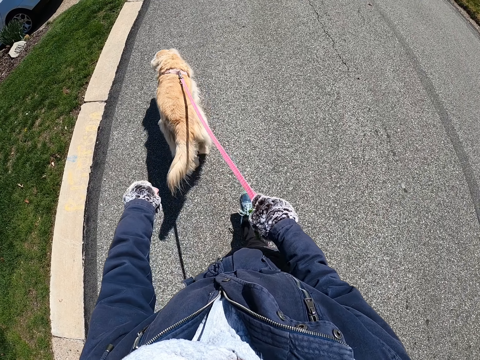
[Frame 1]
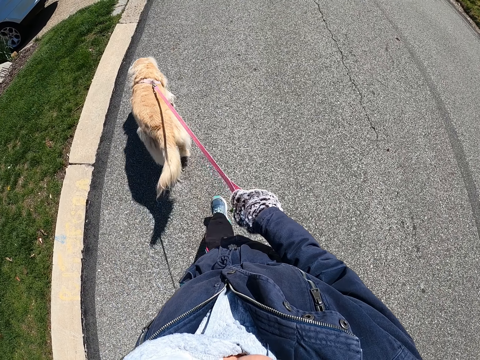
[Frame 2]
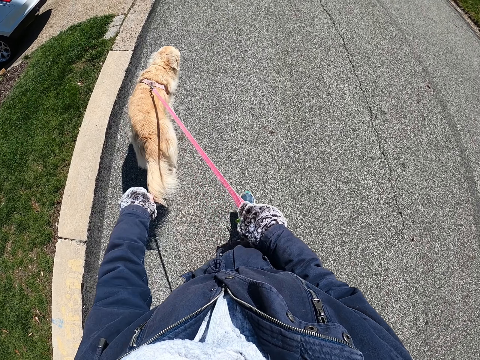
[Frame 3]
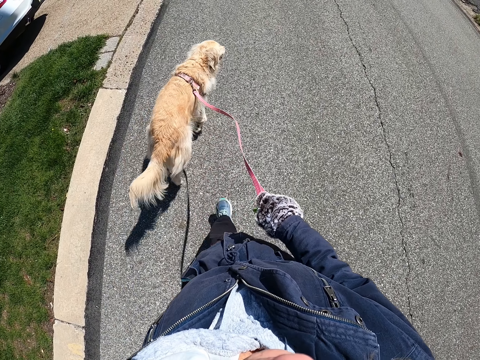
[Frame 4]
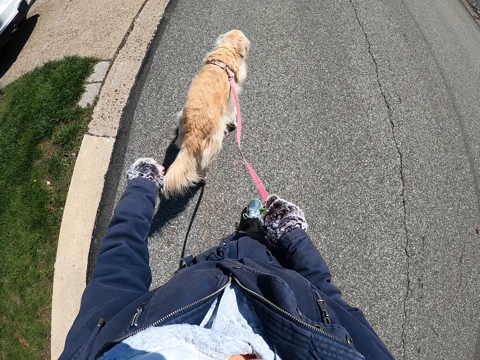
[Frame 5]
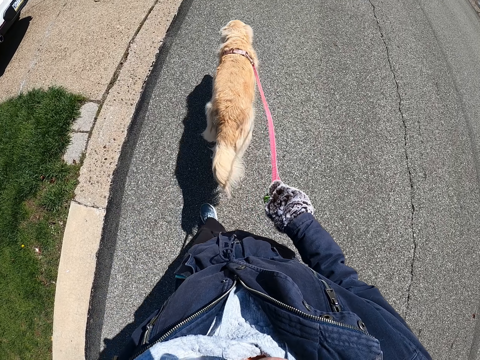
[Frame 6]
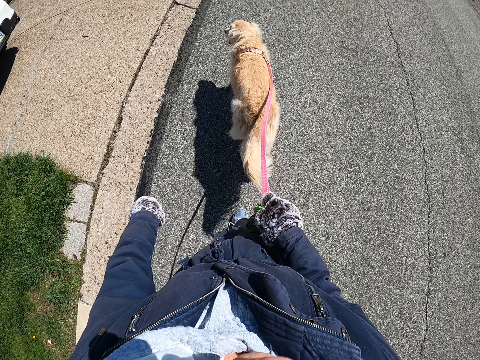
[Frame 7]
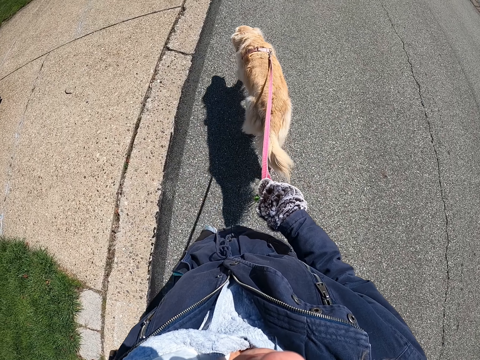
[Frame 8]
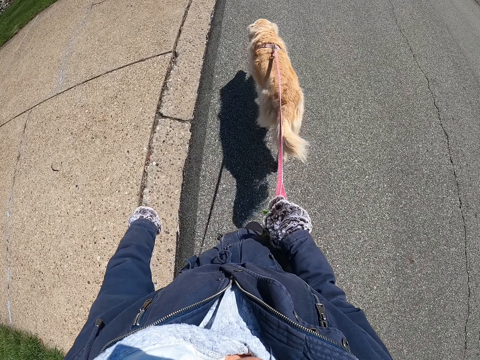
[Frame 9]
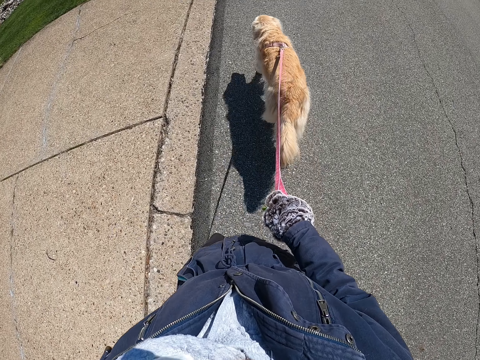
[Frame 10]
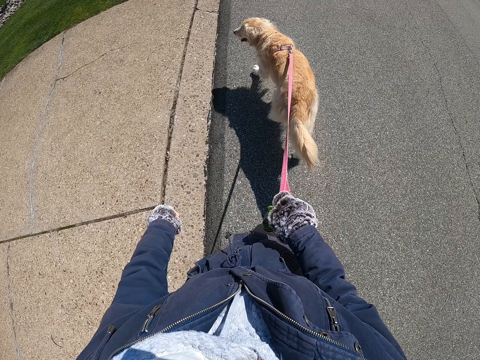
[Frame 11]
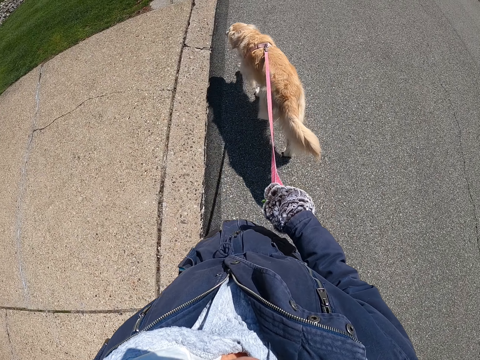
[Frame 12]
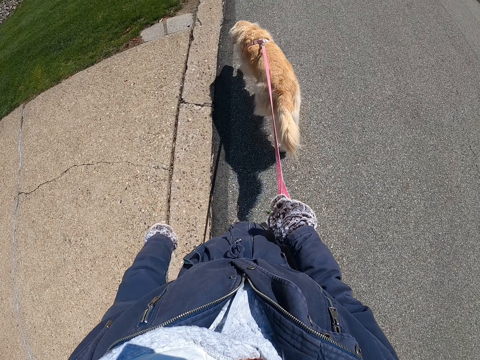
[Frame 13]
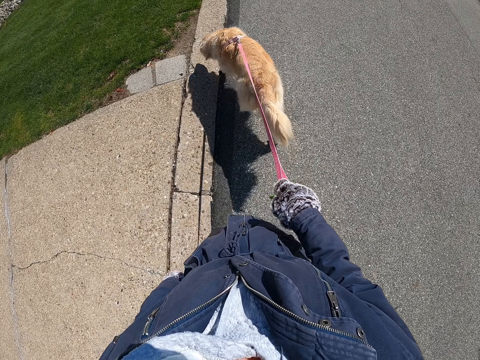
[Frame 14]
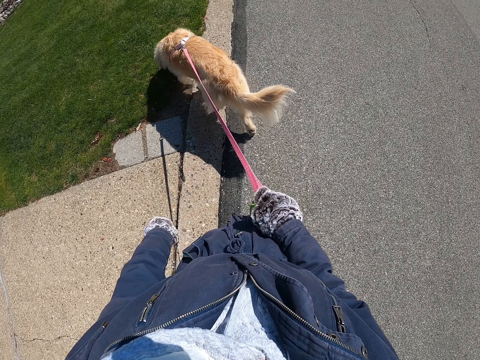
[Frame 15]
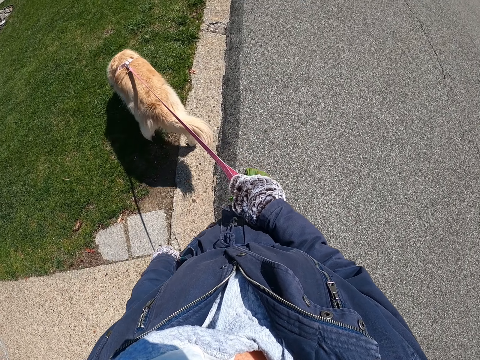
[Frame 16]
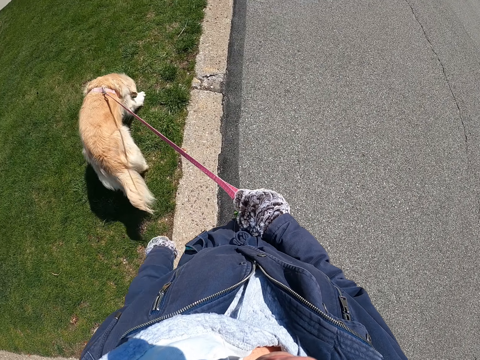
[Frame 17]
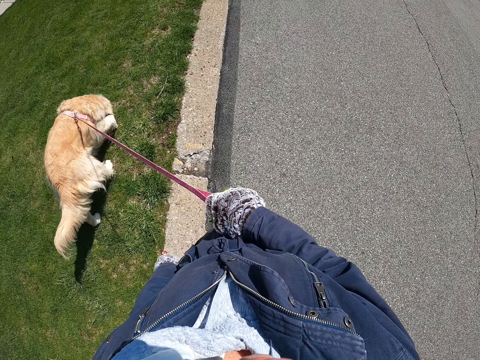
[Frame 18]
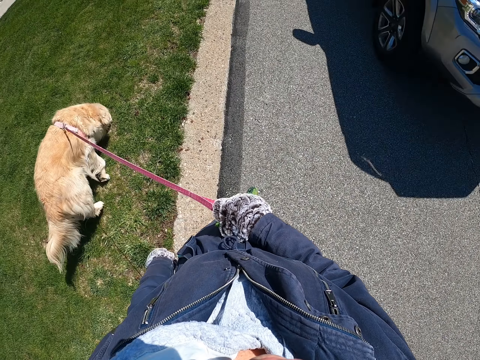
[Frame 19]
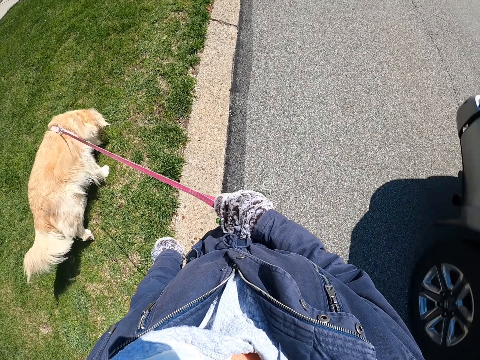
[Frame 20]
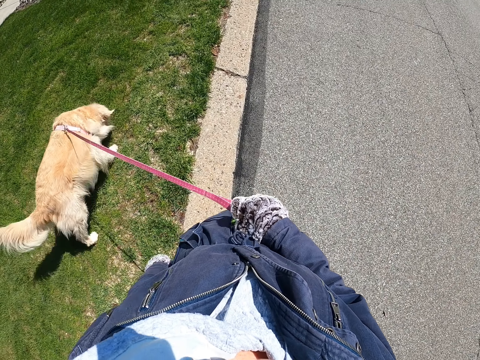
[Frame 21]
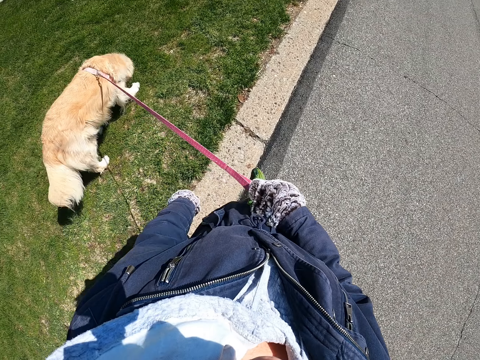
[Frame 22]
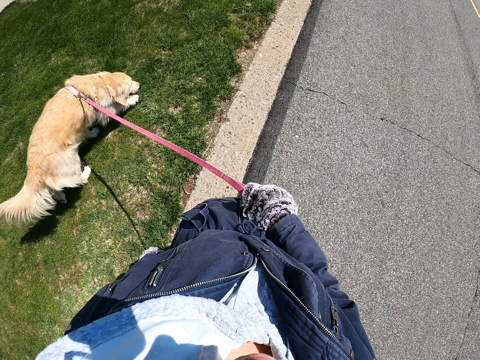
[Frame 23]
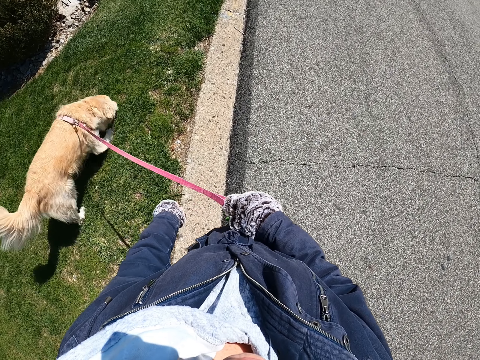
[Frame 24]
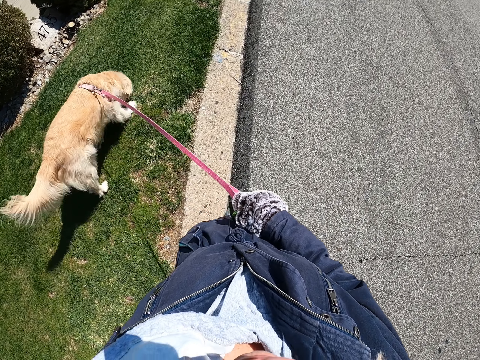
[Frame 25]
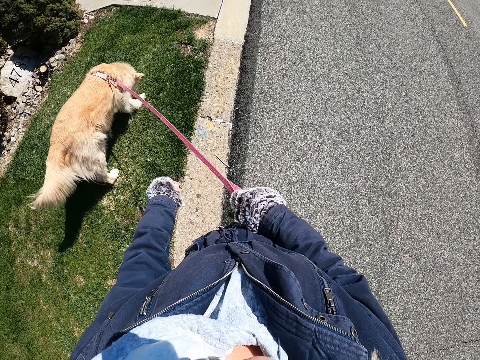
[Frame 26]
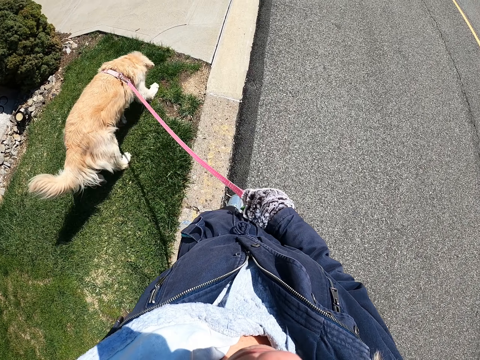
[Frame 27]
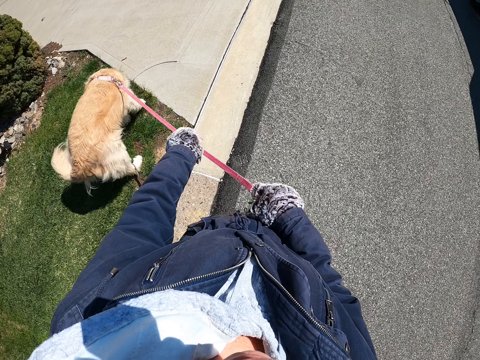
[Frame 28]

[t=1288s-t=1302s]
The camera wearer pulls a dog from the grass. They walk the dog on a road.

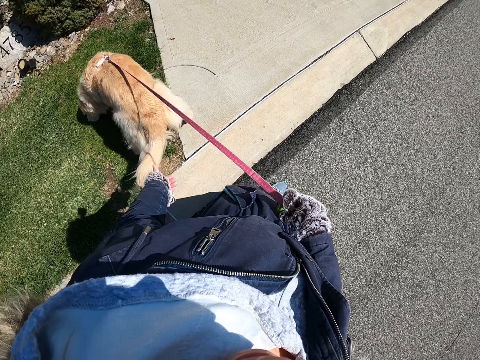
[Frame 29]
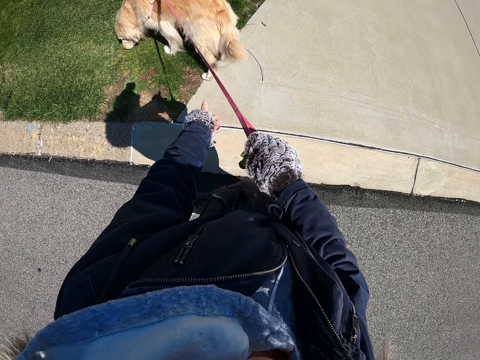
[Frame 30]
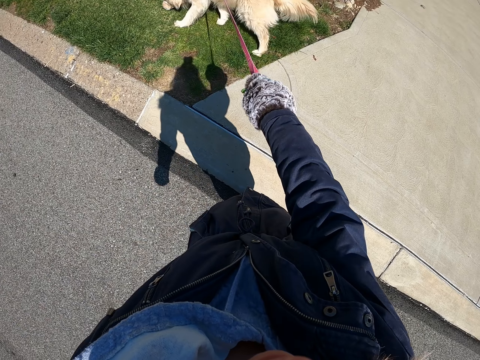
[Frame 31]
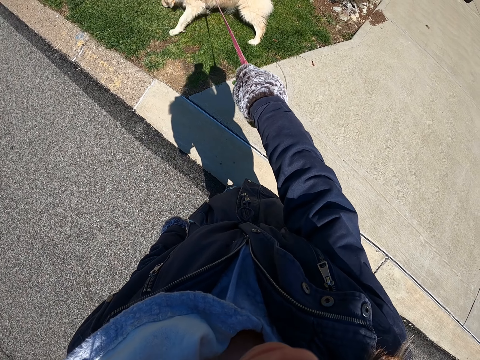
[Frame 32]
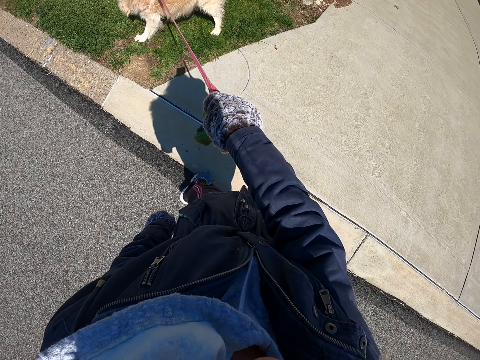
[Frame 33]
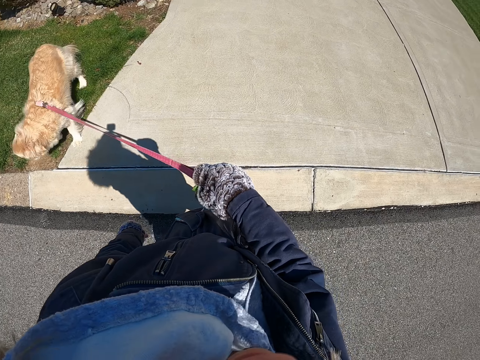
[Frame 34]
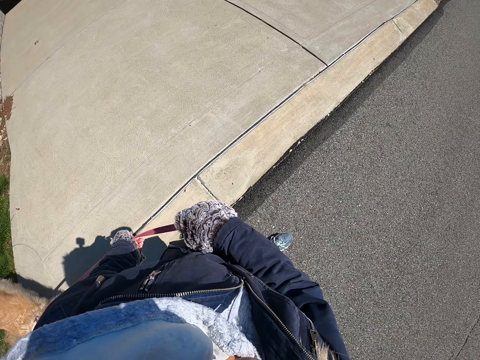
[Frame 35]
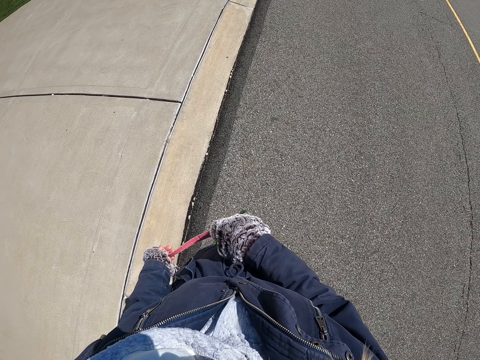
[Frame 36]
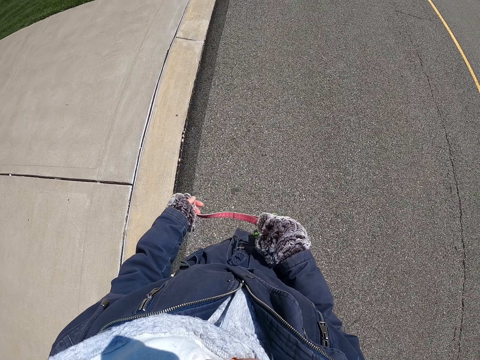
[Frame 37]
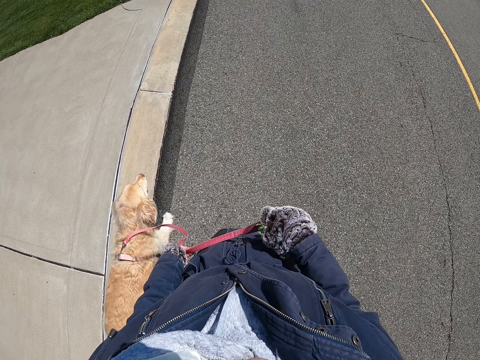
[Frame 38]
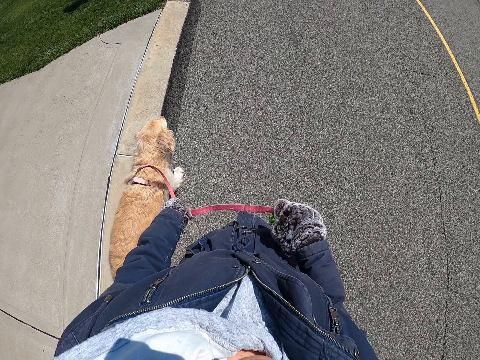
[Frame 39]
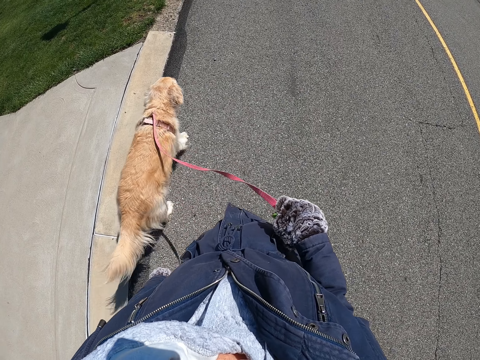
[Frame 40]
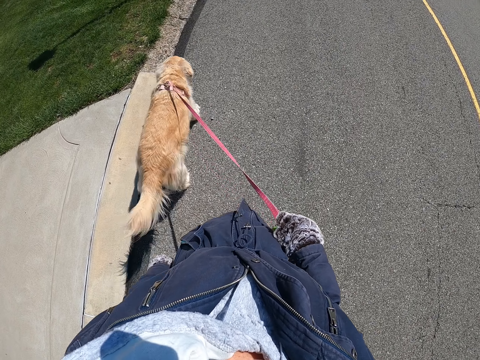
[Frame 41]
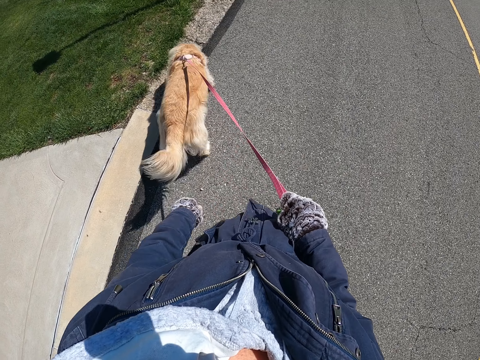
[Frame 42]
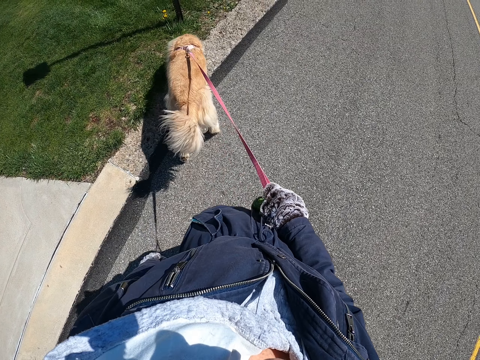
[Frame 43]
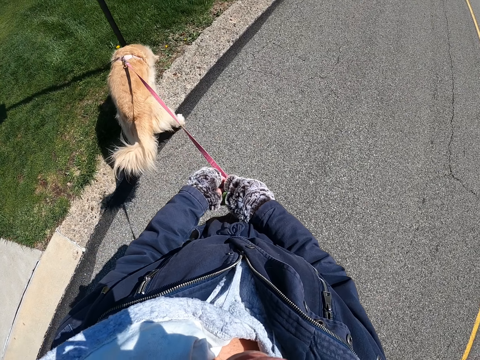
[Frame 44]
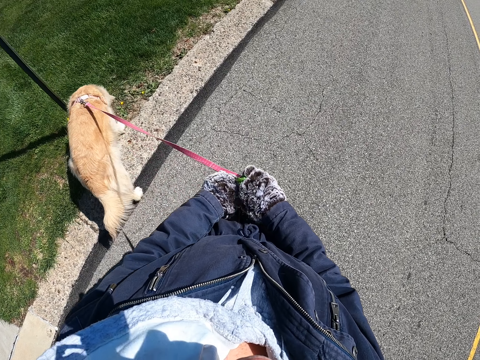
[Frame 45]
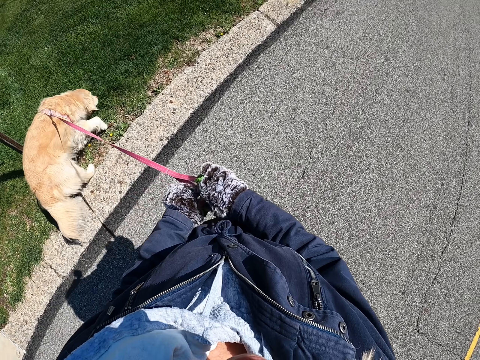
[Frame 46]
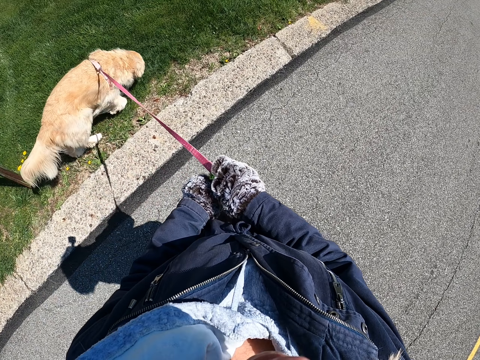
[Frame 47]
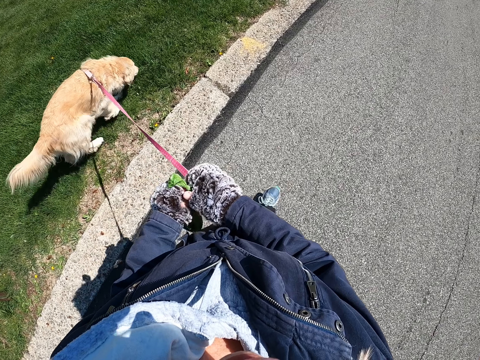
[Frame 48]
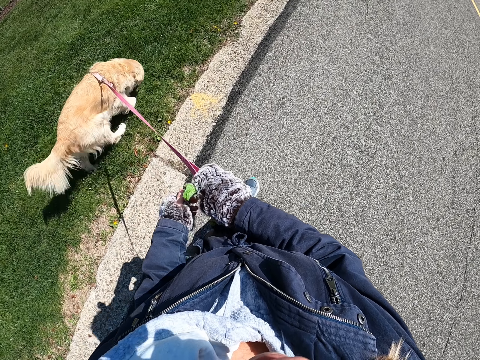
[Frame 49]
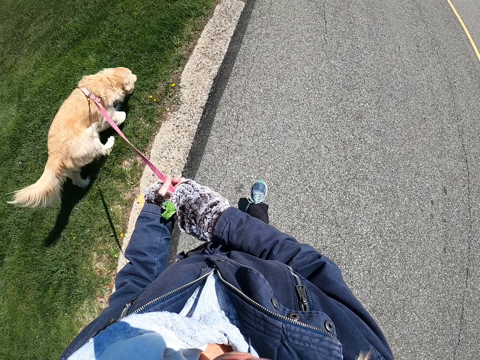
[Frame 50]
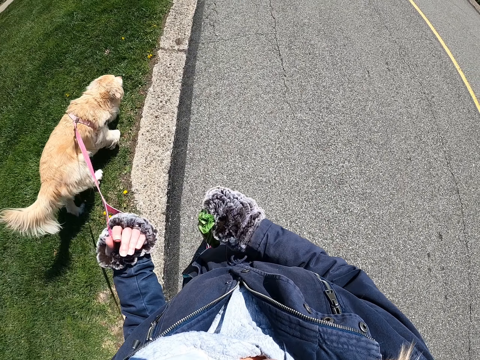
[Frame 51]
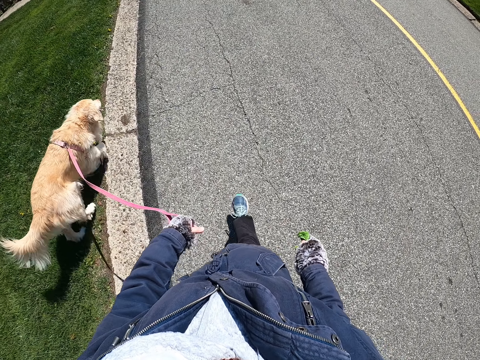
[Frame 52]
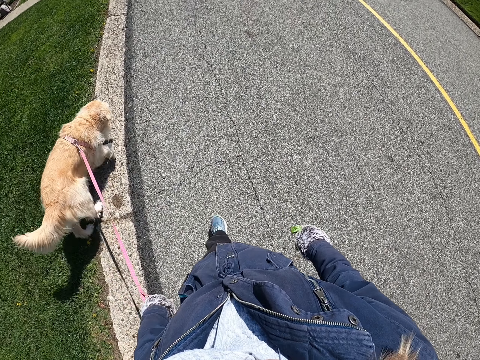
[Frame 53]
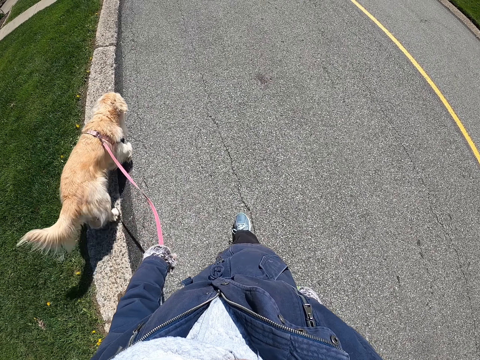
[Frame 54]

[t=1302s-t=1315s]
The camera wearer pulls a dog from the grass. They hold the leash with both hands. They walk the dog on a road. They touch the bag with their left hand. They take the leash with their left hand. They adjust the dog leash on their hands.
